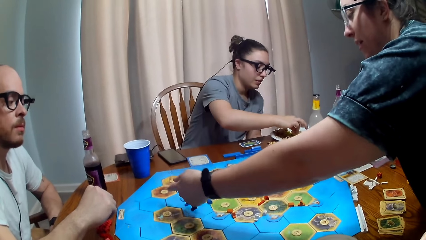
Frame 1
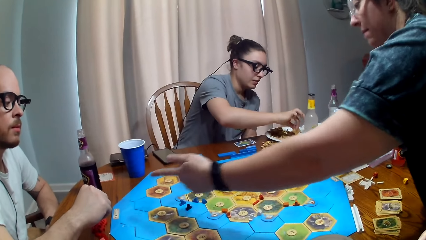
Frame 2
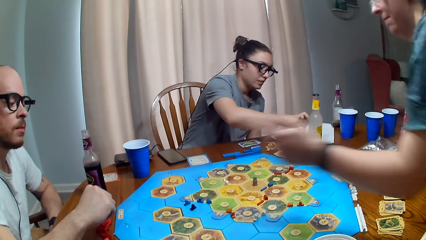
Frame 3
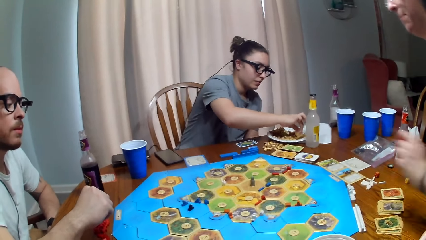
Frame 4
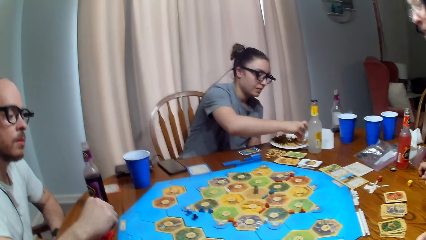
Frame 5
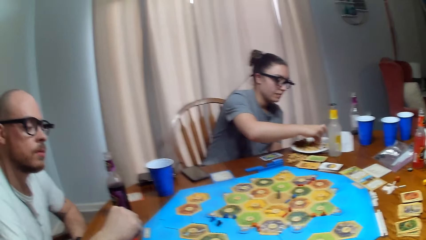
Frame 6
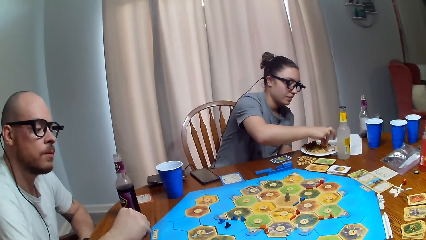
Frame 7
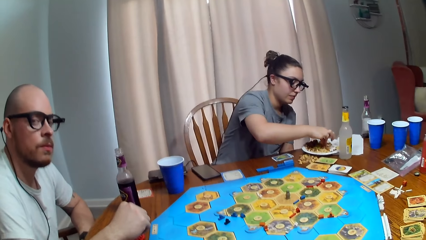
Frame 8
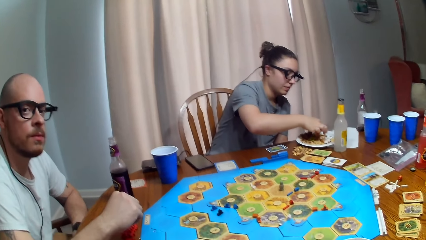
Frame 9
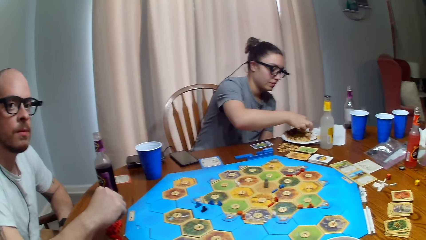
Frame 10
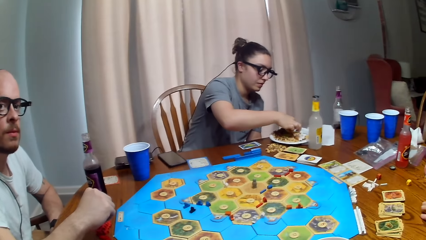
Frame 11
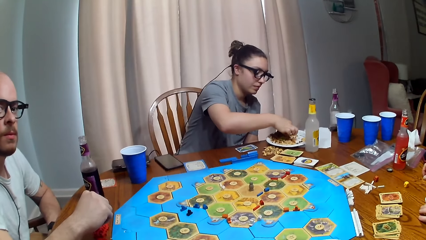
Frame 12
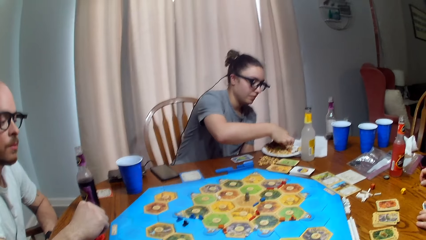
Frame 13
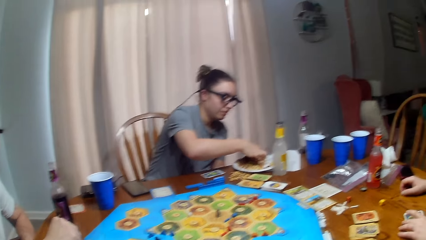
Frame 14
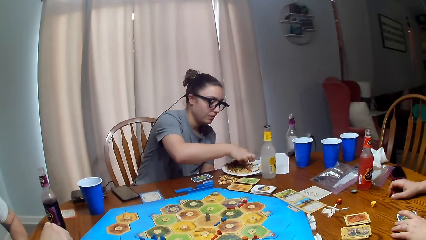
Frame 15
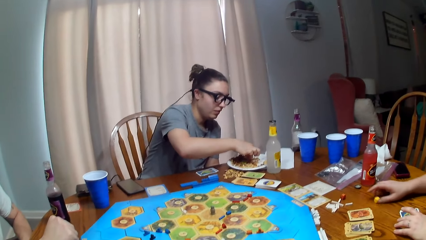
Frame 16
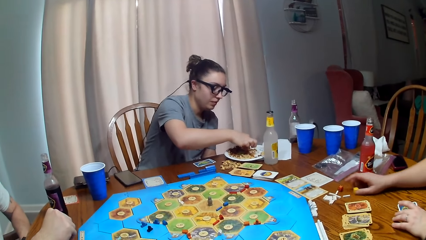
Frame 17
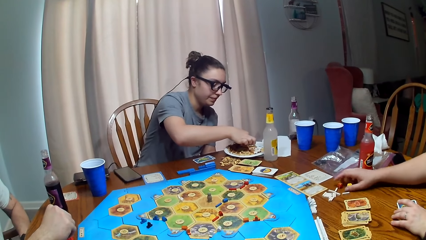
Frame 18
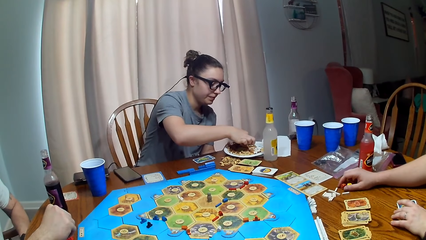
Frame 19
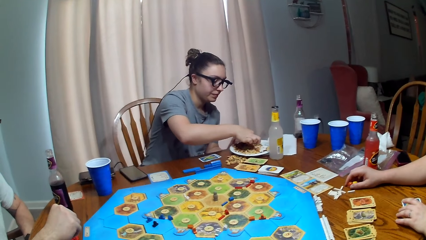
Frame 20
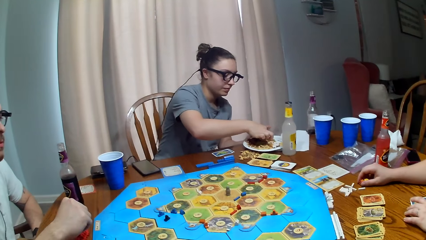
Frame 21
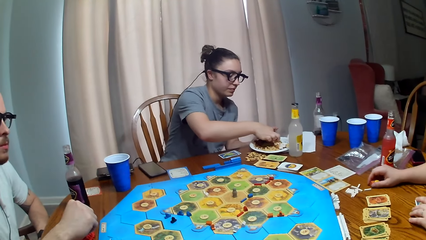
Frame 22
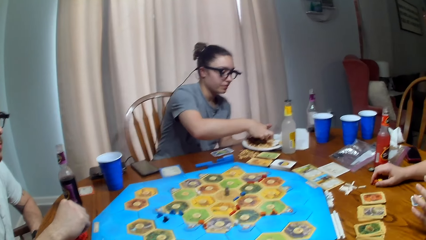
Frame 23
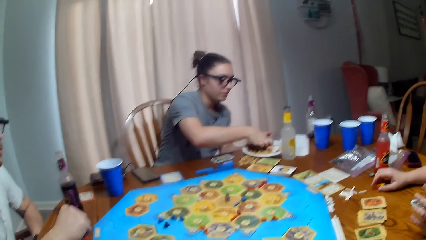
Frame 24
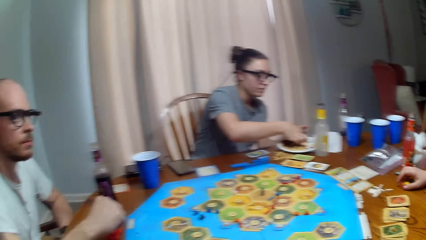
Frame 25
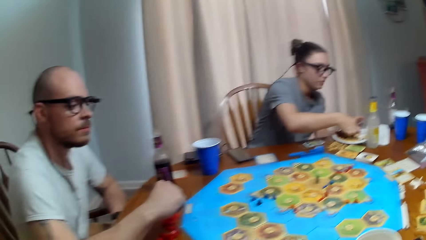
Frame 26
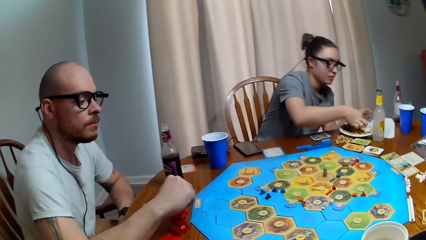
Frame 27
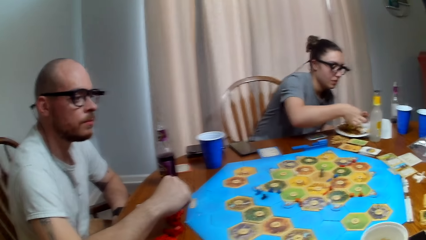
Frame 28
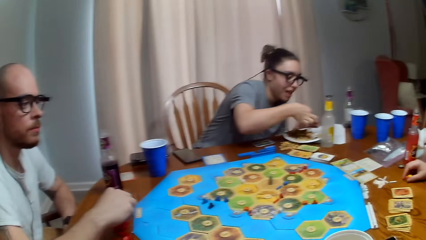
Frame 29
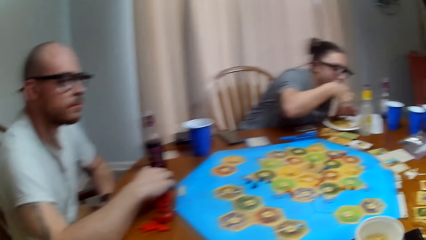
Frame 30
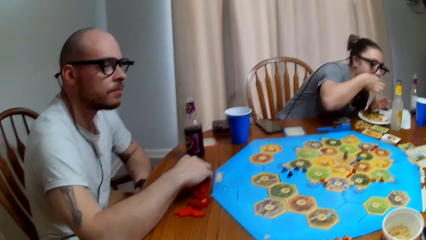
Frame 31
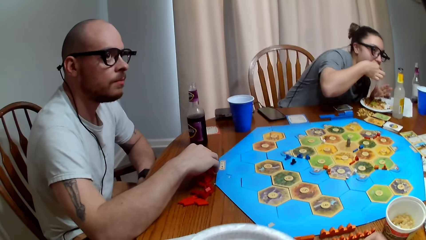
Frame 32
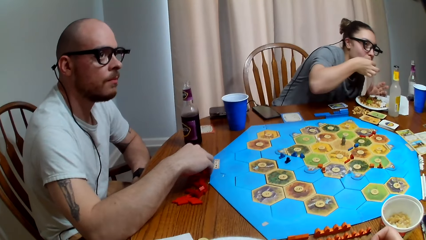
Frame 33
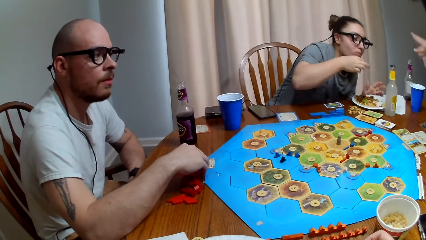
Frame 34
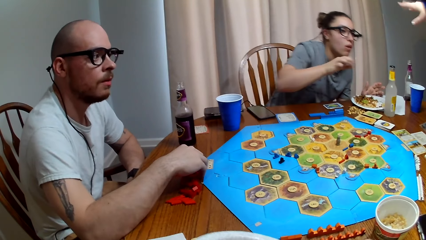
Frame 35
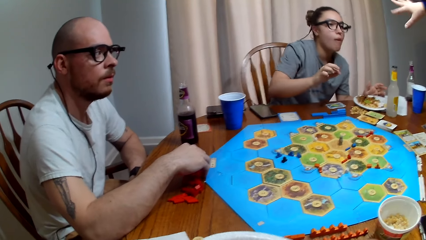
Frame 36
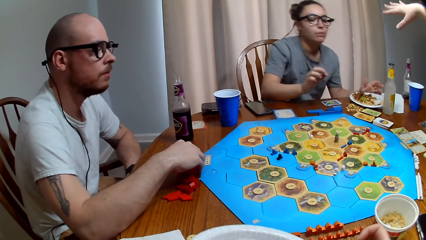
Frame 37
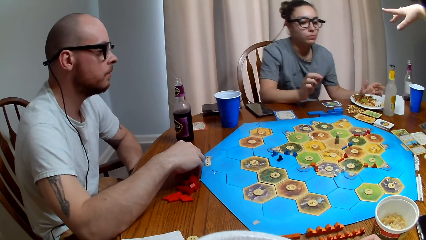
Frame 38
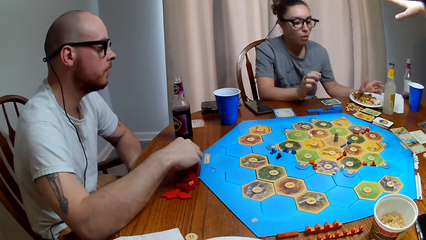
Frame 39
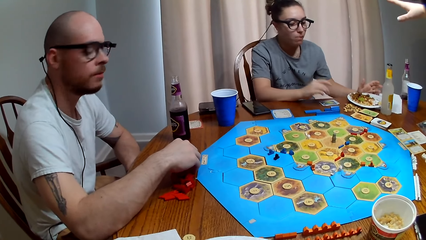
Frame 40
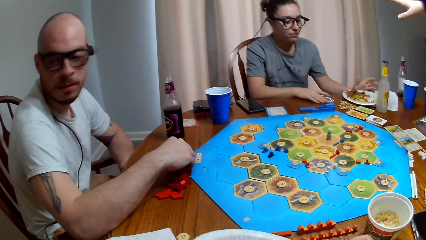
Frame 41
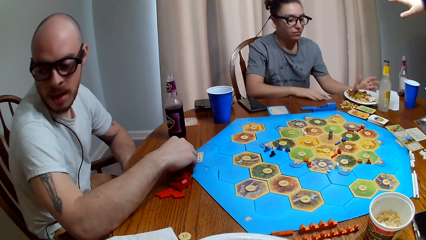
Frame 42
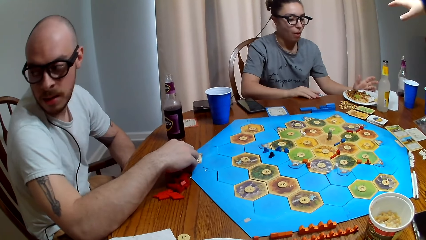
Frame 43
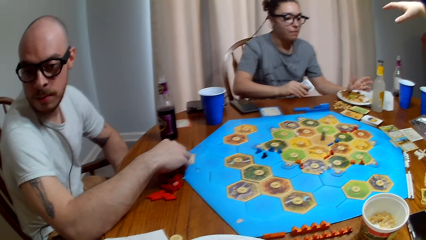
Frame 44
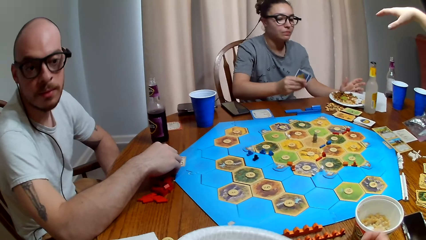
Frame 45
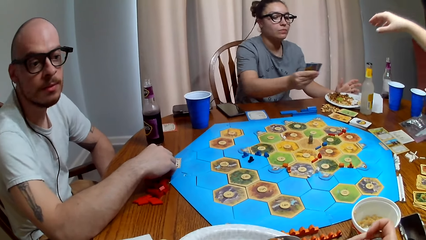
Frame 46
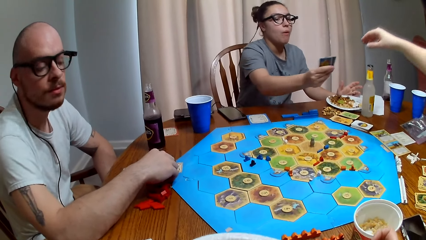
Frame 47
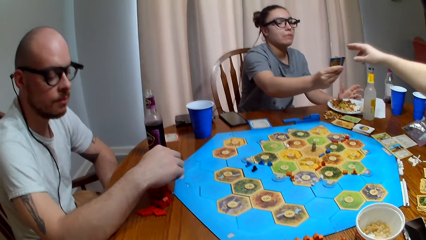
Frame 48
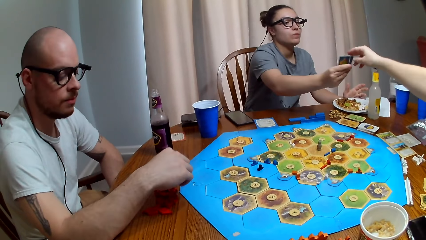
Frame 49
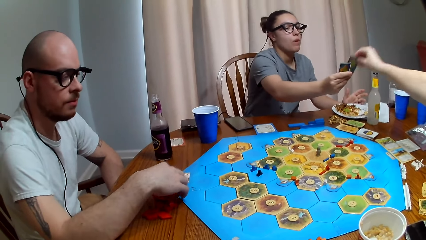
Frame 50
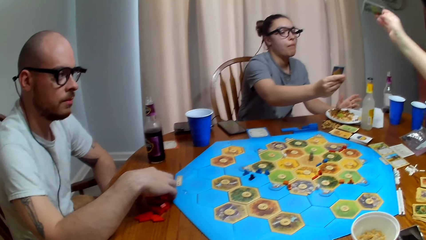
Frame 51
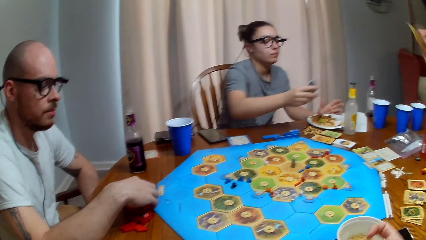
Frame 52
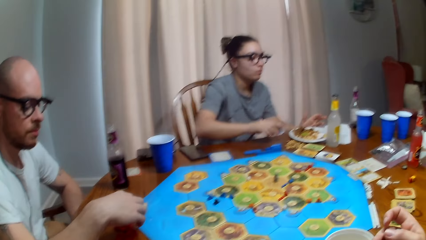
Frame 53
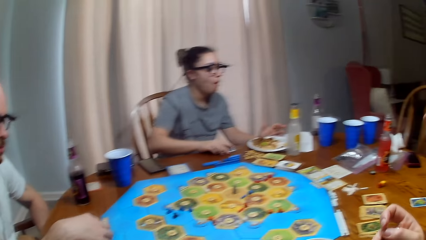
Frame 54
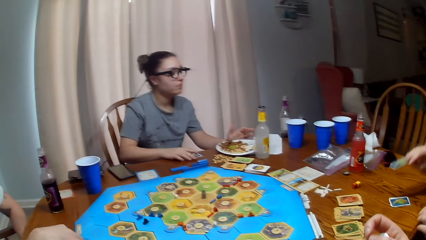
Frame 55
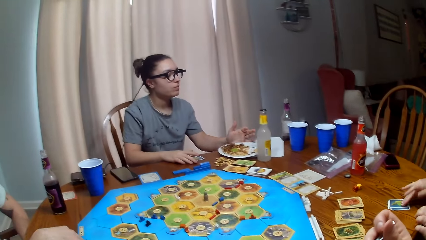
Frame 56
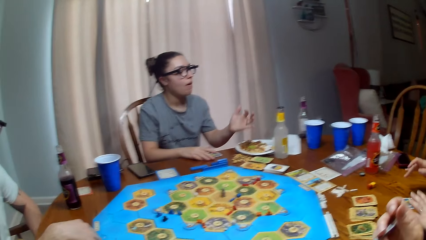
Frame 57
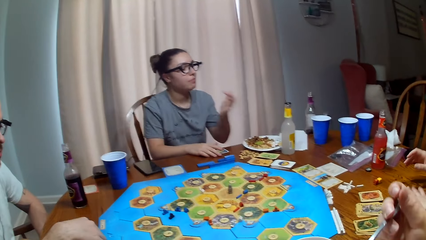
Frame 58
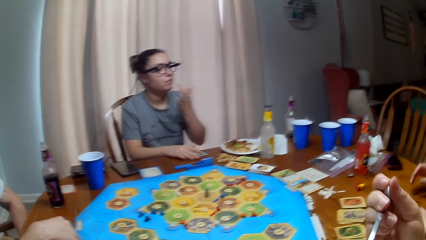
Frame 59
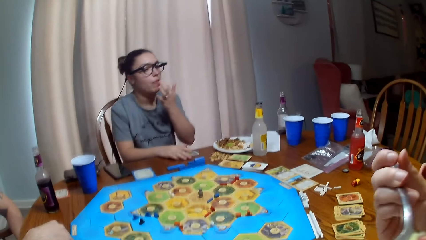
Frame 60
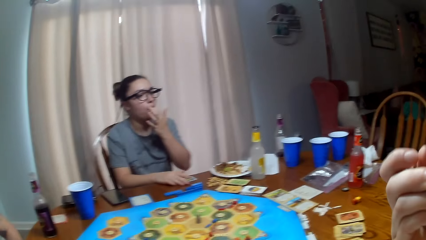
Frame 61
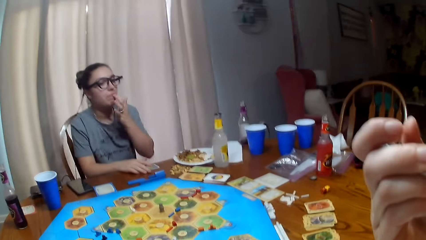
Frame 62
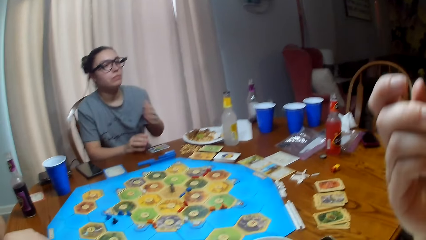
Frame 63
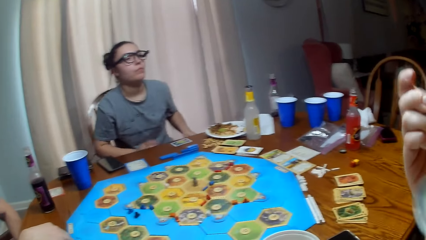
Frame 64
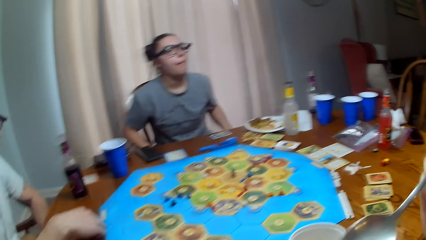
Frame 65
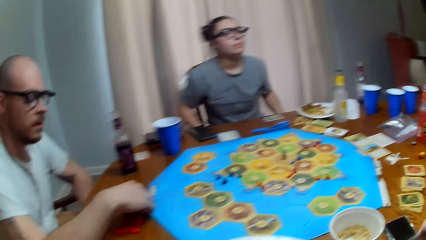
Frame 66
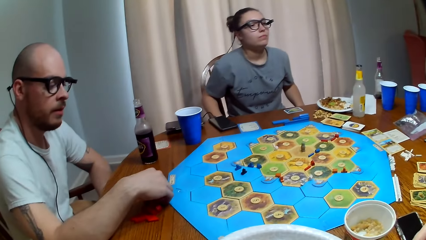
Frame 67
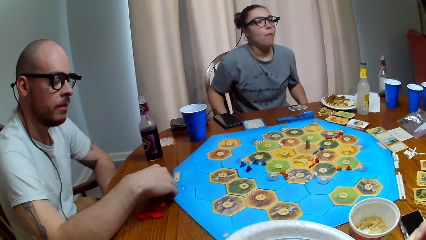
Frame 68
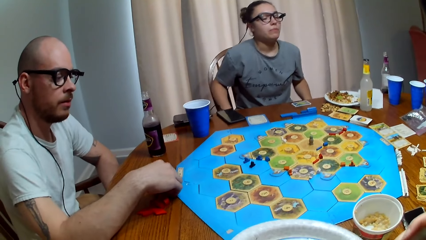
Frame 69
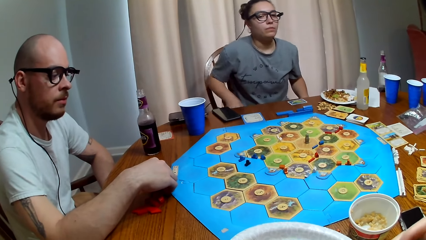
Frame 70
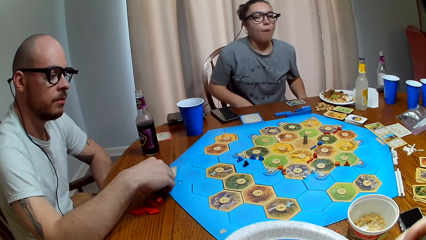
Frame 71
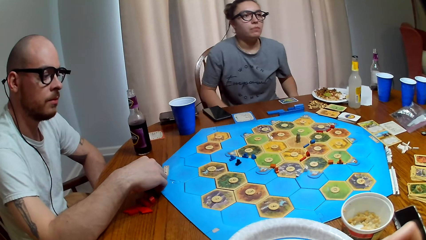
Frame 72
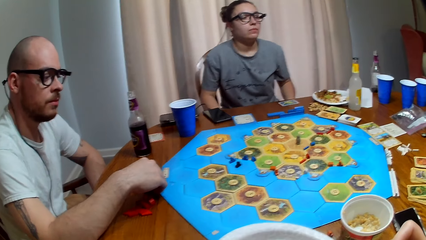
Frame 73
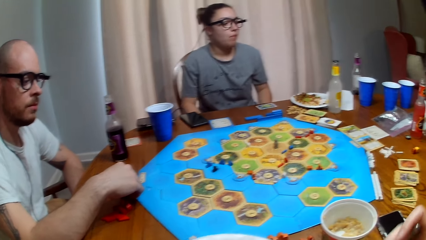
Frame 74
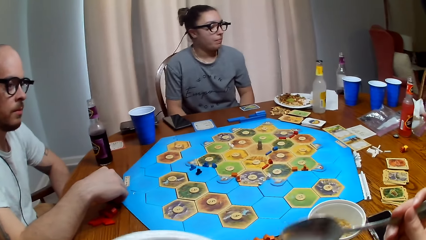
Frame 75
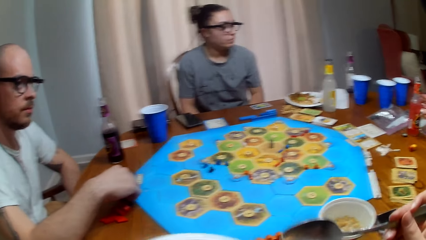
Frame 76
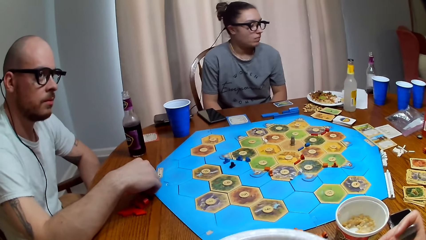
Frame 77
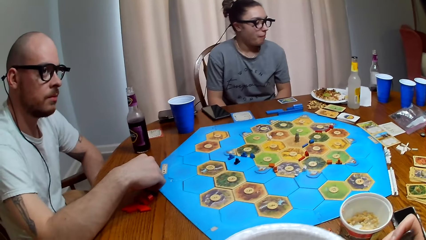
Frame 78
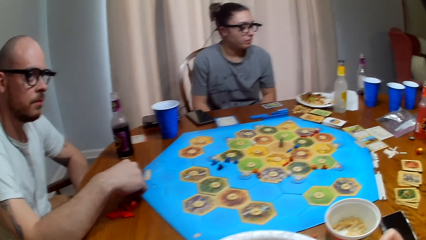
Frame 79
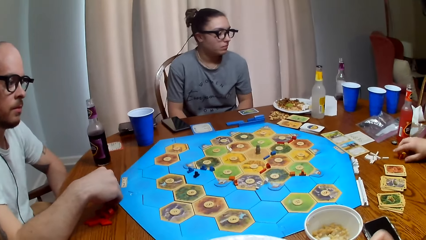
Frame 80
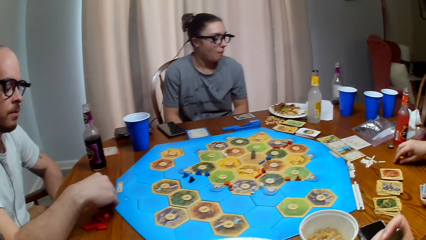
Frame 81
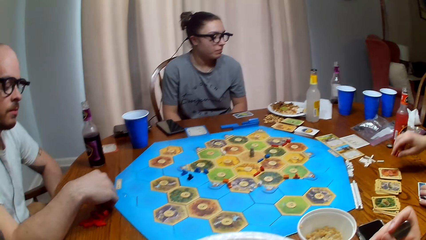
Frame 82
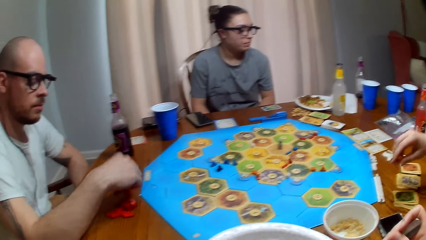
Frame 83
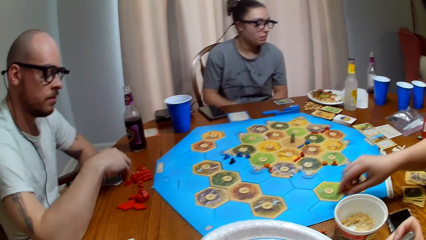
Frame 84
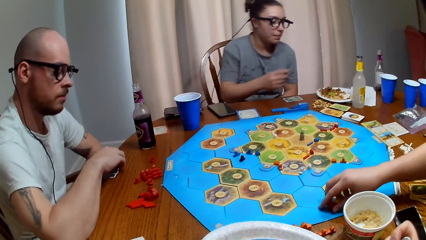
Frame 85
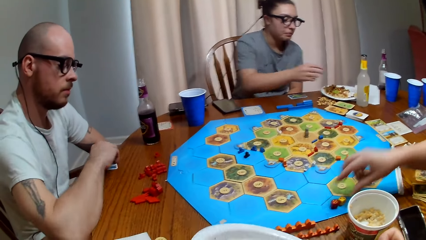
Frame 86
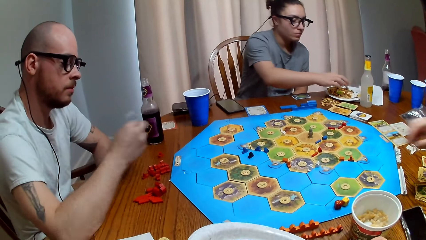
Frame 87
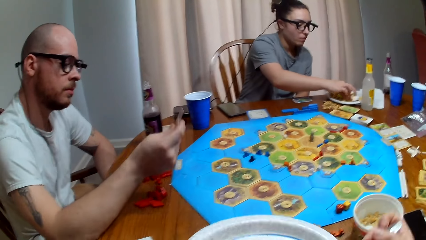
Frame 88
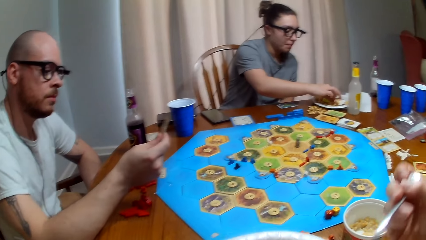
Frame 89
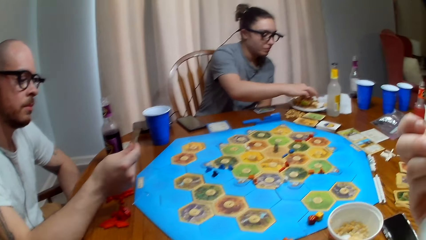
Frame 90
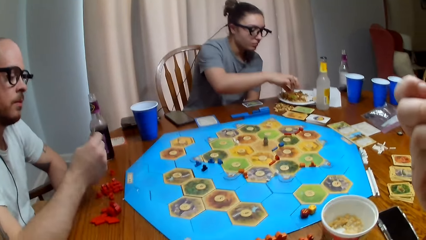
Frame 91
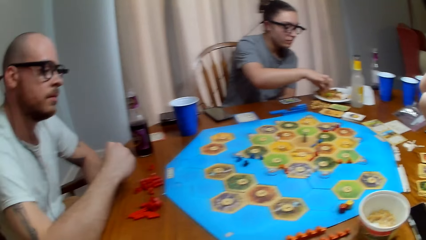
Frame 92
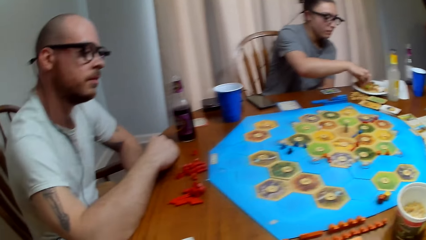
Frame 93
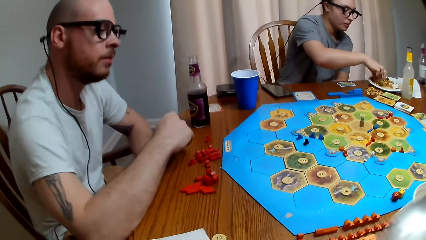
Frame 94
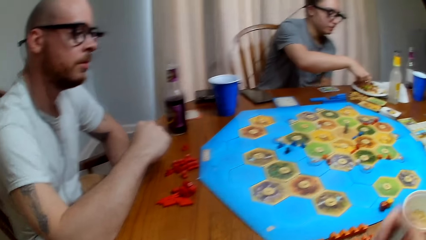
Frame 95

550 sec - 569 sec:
A person sits down on the chair. Another person eats food. A third person dialogues with the second person and a fourth person. The fourth person talks. The second person picks cards and gives the third person a card. The third person picks the card and puts the card down. The camera wearer eats food. They talk. They pass dice to the first person.
